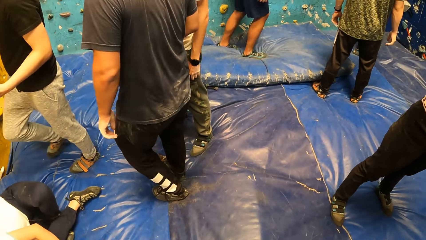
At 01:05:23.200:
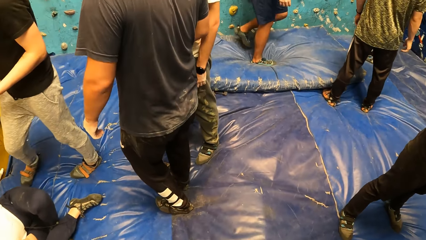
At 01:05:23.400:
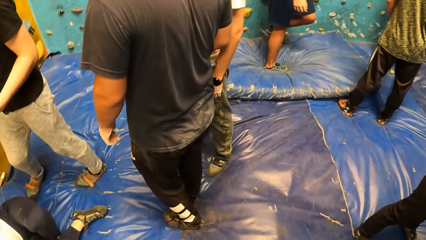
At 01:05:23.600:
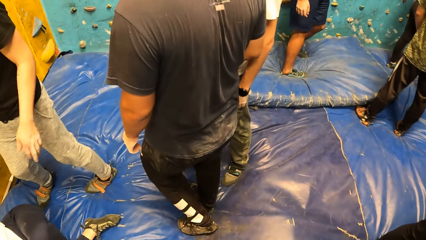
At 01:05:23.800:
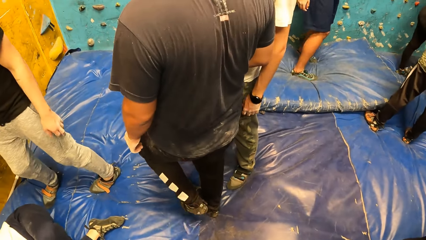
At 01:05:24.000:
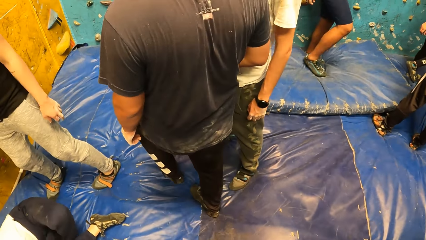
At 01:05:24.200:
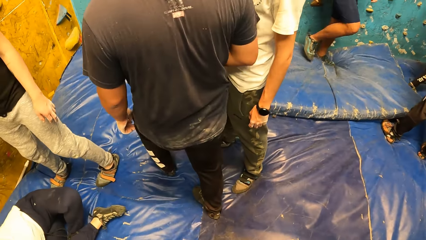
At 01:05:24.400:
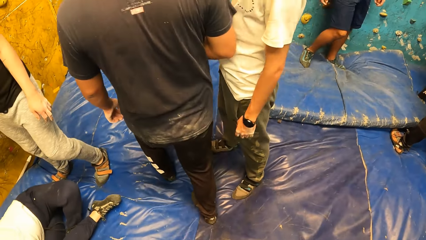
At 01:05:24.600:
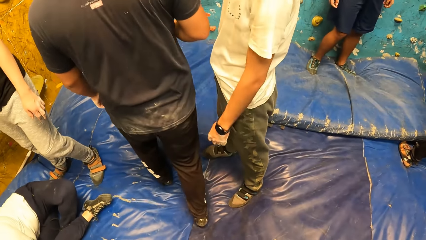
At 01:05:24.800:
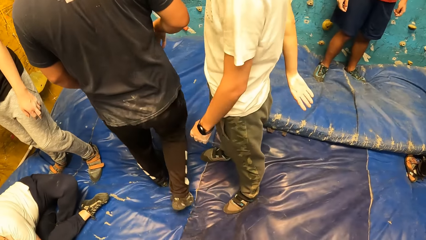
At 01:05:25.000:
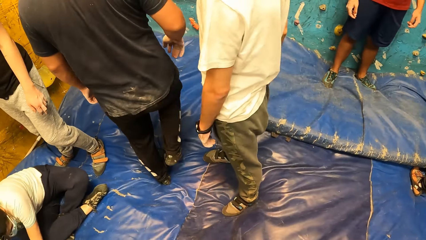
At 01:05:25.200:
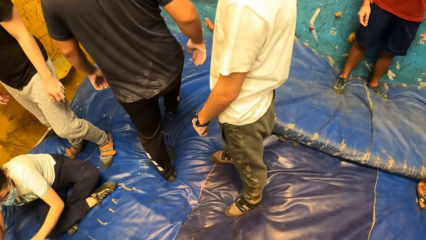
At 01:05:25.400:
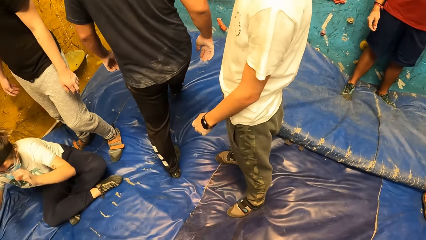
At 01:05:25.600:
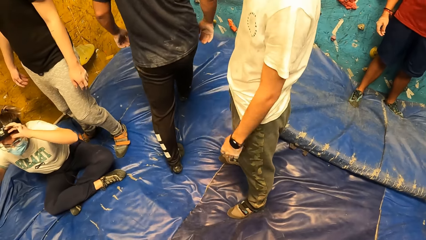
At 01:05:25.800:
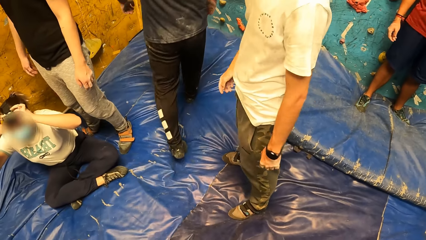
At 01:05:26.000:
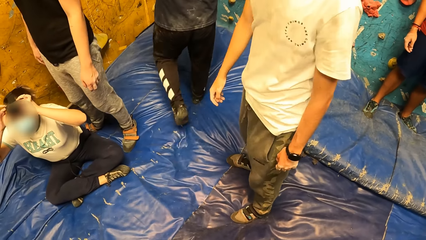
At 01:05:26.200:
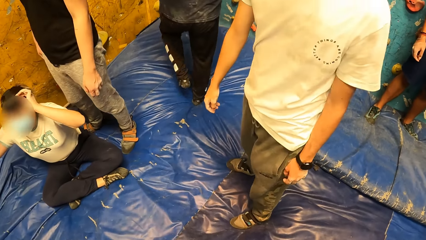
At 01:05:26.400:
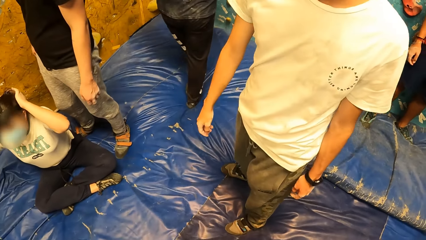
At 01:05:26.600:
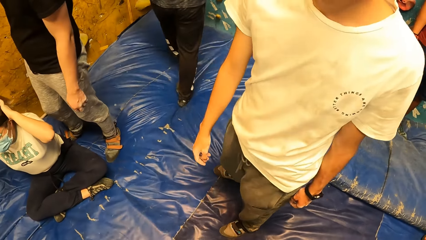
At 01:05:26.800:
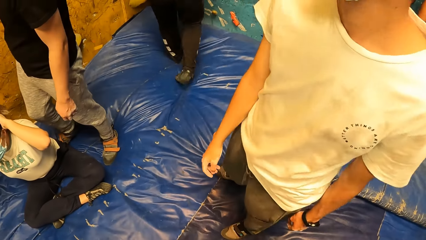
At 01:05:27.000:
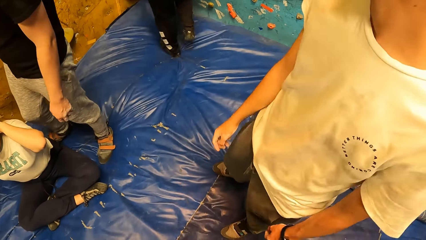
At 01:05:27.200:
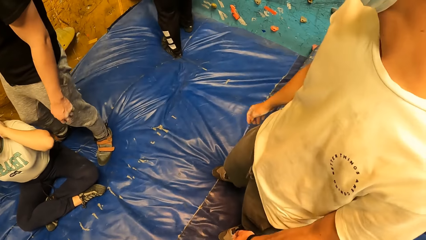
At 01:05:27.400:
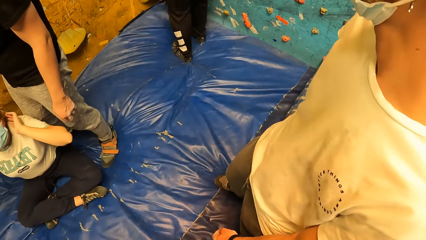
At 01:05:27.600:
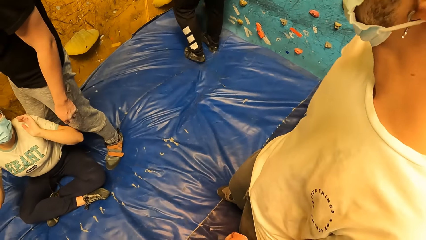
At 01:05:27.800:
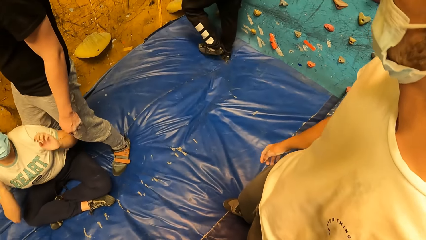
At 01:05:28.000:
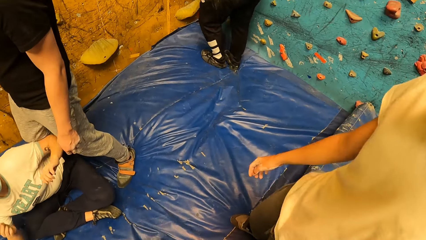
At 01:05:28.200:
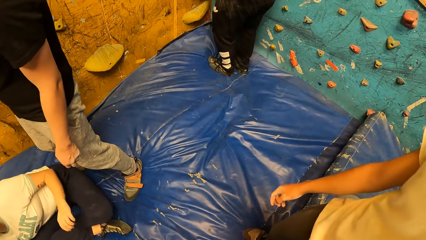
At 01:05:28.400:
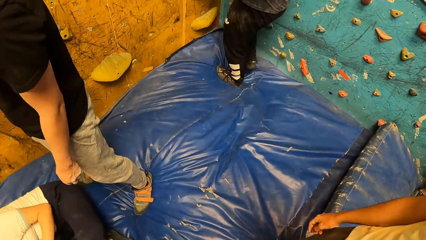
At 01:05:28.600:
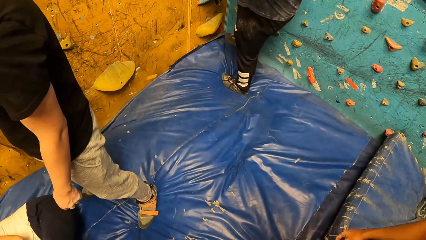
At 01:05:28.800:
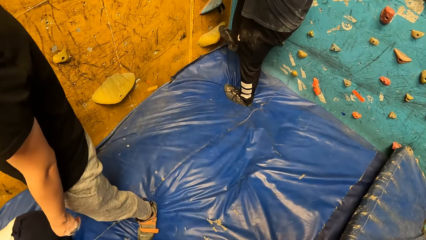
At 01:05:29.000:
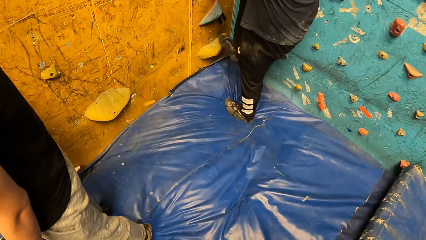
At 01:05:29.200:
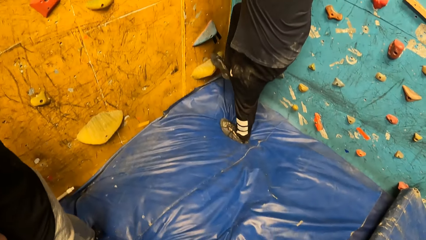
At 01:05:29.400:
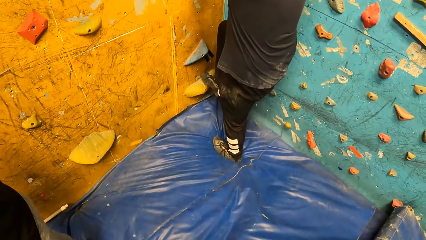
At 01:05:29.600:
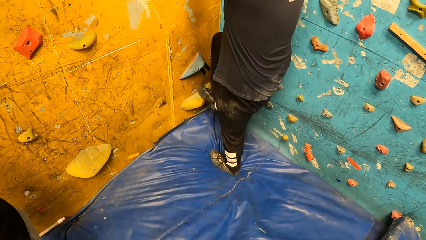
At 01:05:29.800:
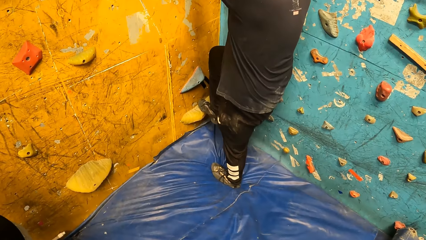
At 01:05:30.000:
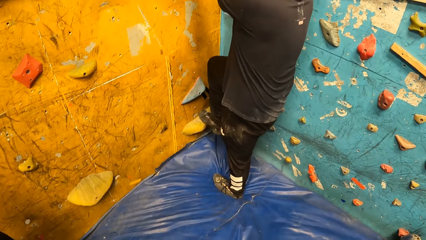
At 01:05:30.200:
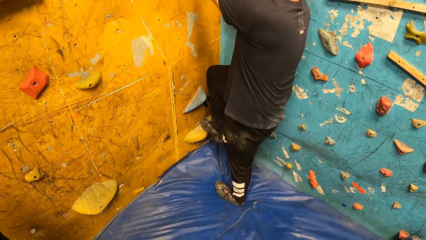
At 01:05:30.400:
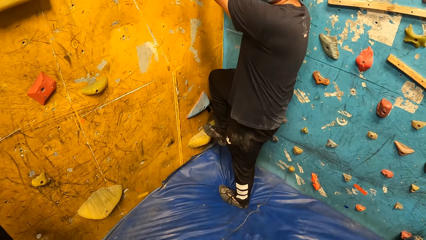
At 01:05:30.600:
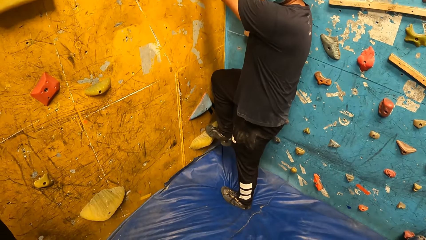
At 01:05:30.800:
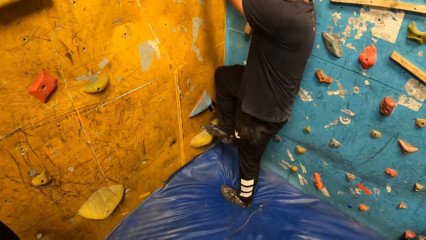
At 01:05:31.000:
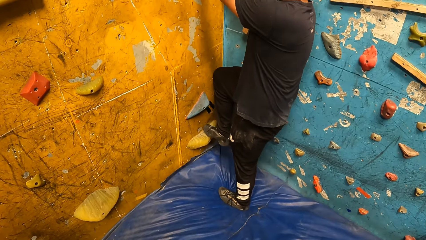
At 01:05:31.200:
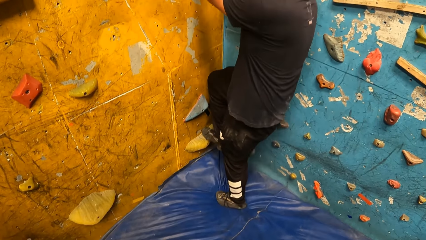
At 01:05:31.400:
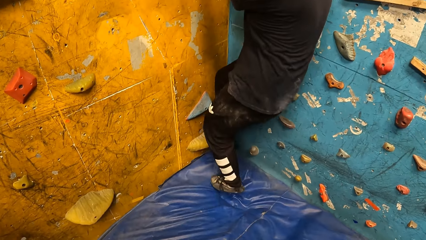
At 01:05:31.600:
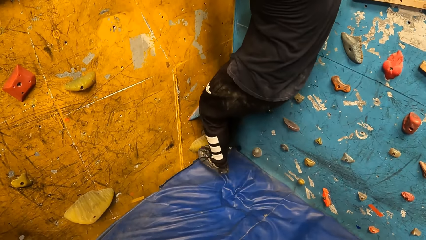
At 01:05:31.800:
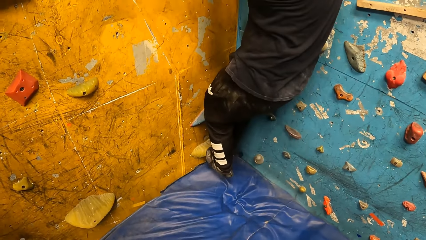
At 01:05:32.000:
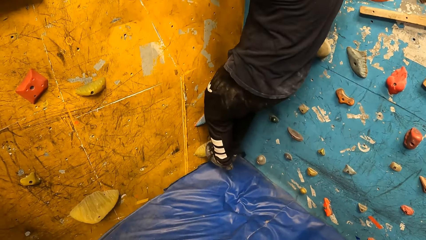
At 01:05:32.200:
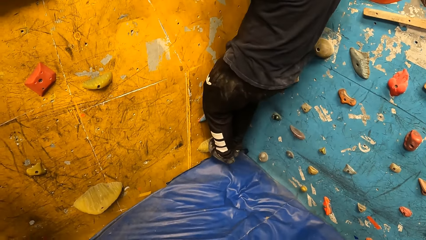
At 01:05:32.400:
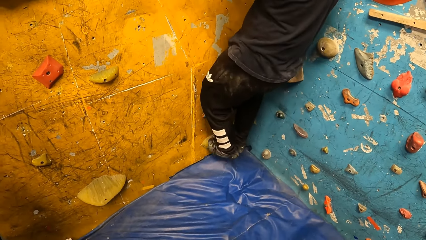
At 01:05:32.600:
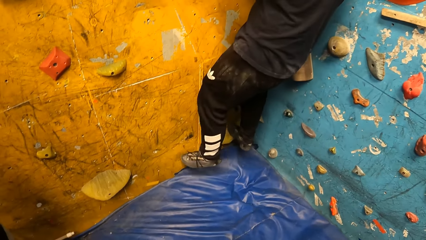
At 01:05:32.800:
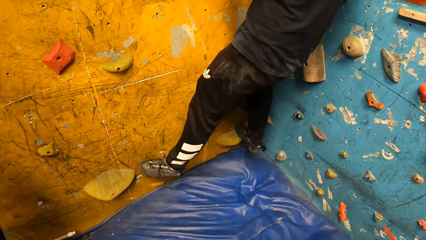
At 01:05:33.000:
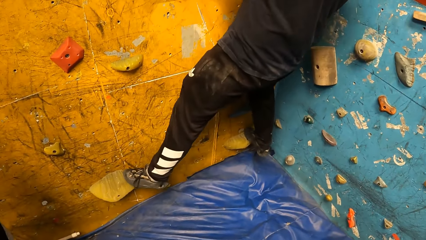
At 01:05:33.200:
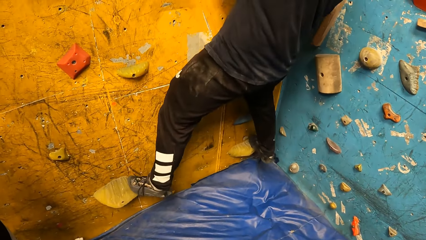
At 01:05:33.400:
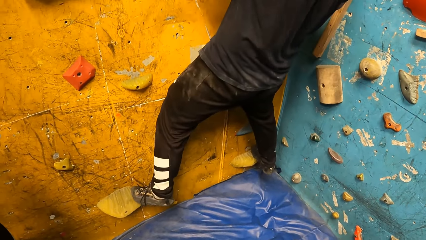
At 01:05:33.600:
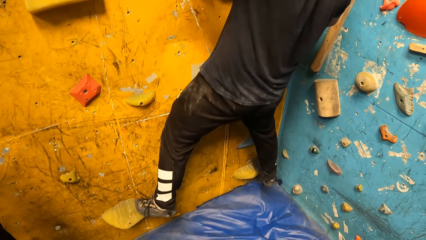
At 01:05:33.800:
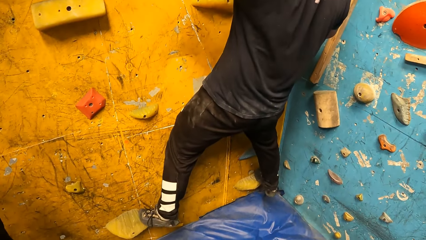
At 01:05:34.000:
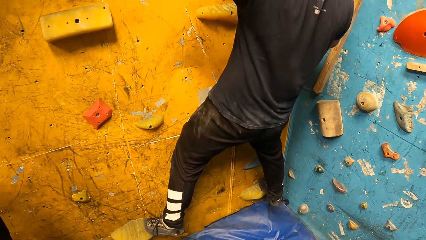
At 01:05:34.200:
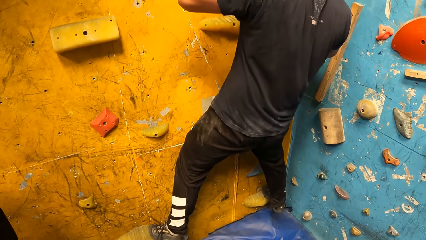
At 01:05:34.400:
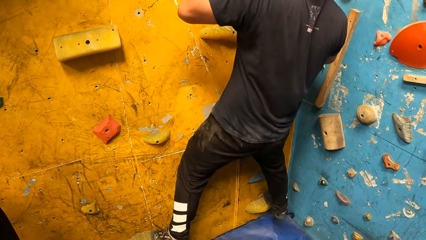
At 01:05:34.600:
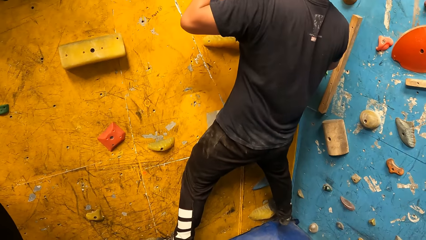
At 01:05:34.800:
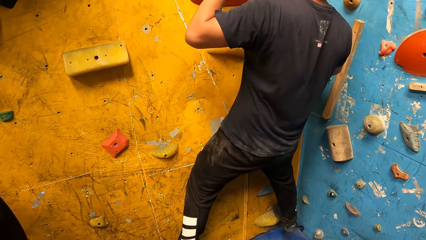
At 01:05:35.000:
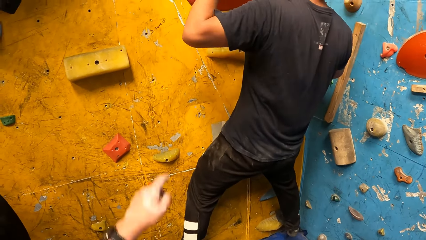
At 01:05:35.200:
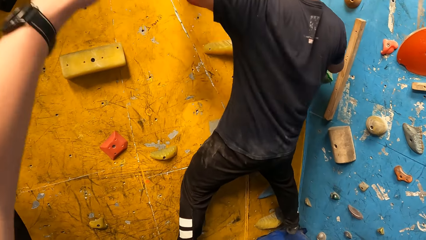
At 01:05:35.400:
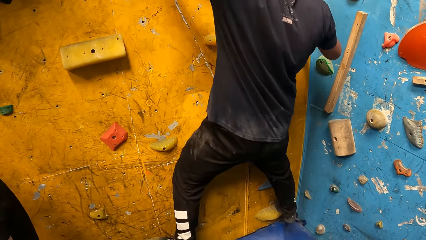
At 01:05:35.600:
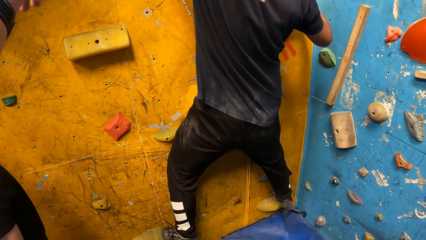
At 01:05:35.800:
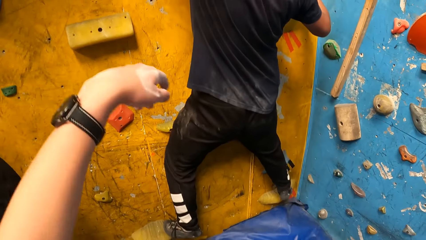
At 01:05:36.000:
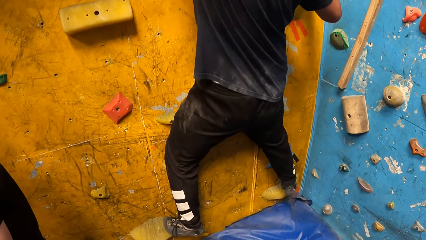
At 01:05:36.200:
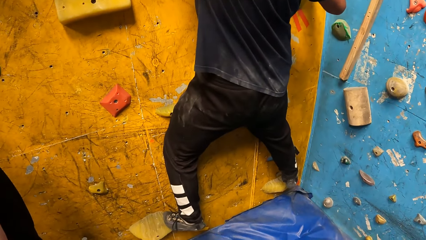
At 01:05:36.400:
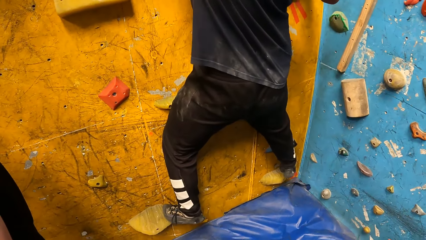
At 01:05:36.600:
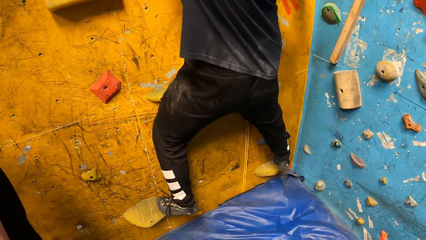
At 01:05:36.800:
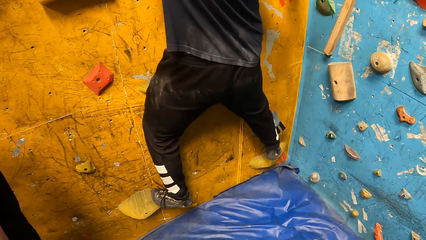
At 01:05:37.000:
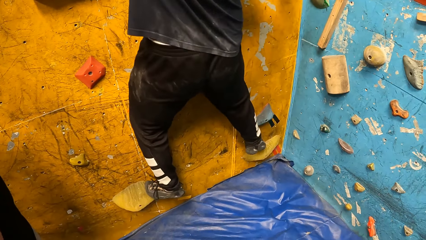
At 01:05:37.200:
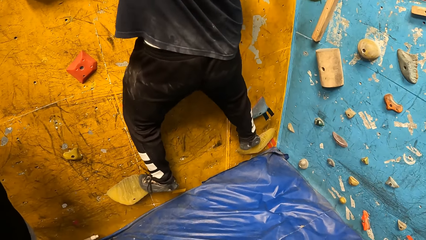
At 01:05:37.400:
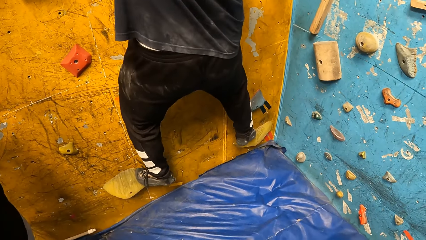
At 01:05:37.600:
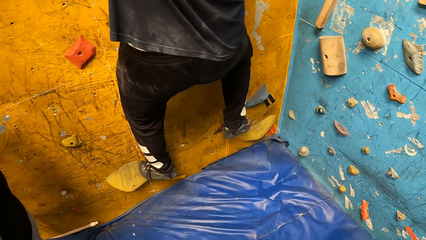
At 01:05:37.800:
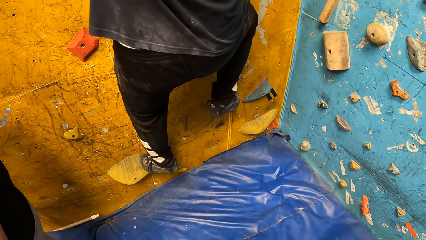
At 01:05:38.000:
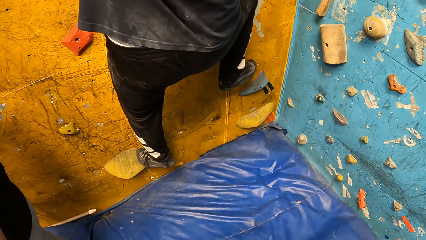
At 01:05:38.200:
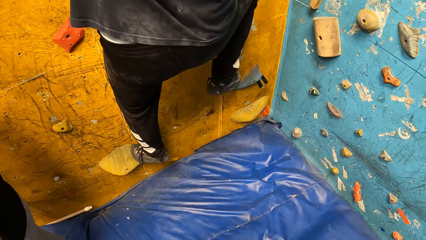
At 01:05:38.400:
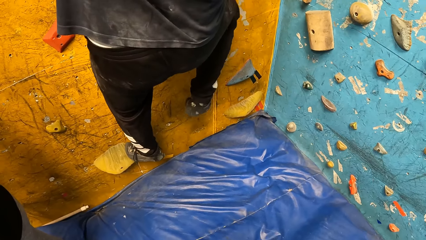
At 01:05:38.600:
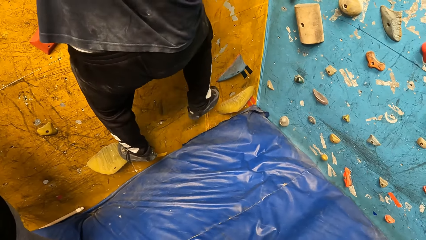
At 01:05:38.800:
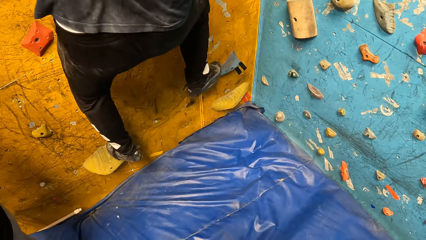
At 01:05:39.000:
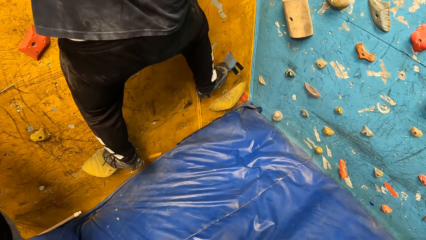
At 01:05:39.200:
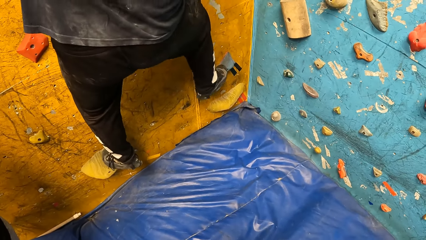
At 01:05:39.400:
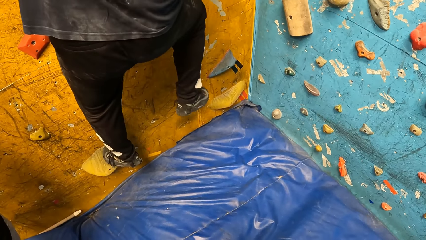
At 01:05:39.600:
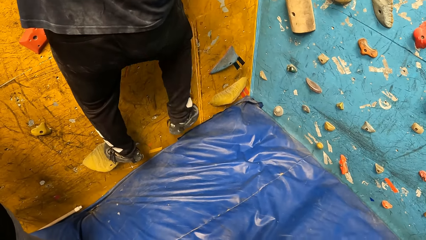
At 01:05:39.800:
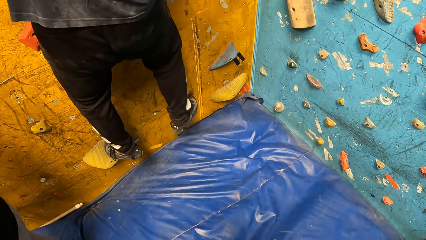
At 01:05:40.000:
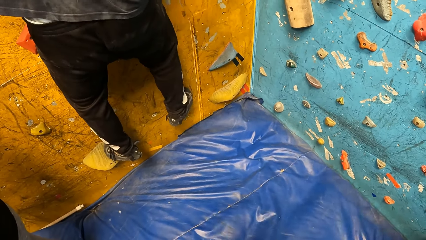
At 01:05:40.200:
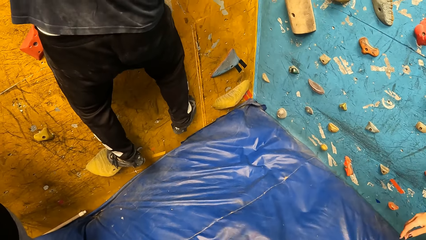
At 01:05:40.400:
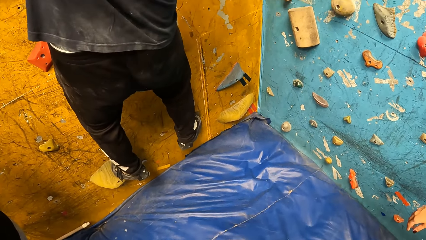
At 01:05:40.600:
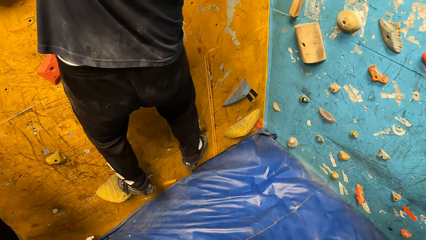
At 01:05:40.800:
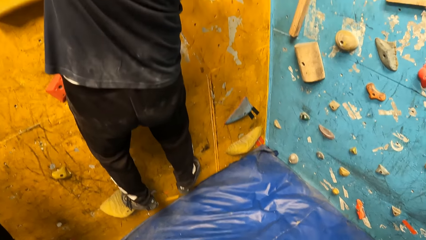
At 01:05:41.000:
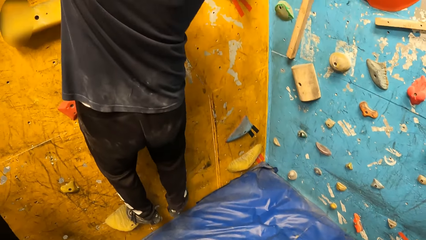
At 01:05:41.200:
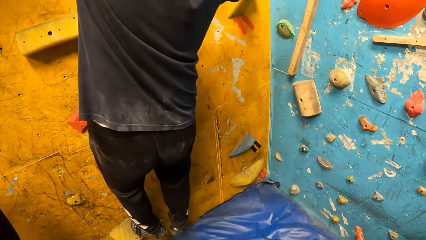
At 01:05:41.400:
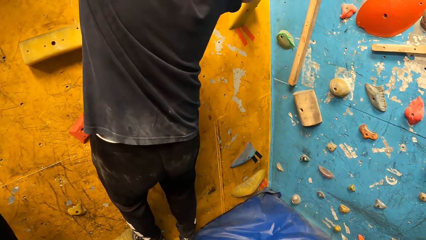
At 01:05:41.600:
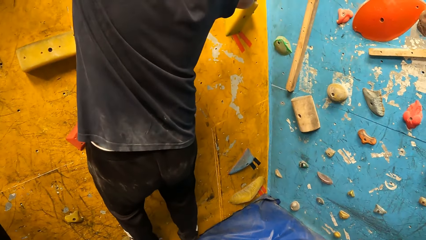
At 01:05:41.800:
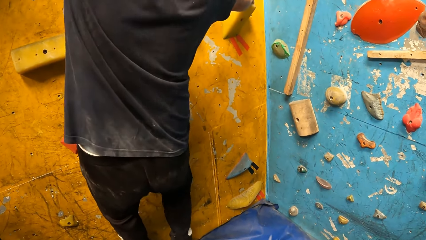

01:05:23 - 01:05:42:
The man climbs the climbing wall. The camera wearer points at something.
